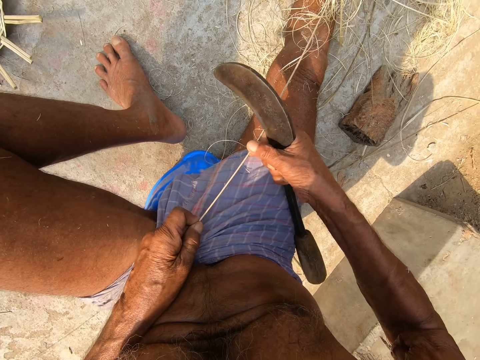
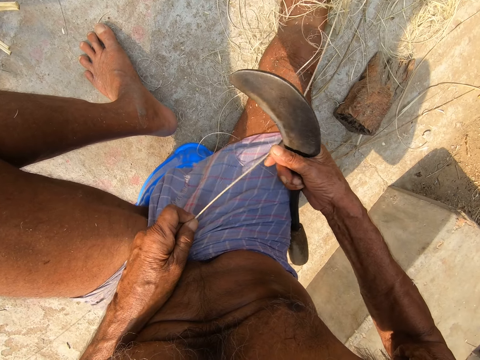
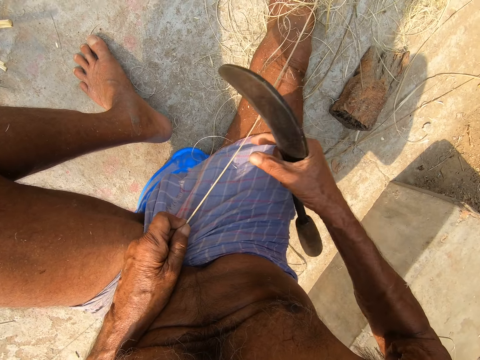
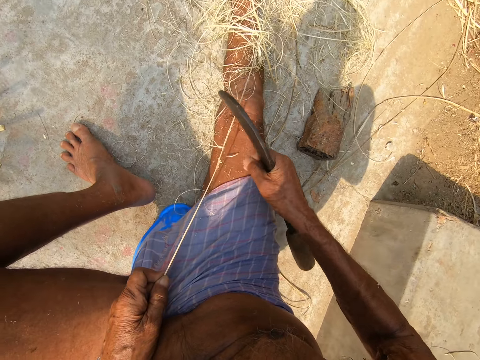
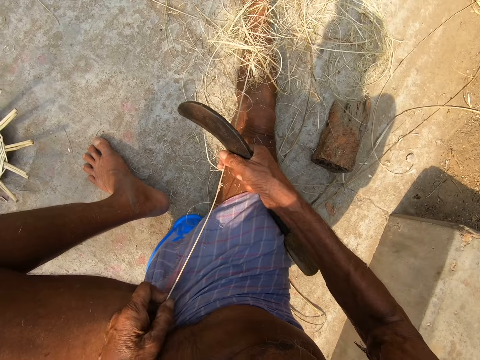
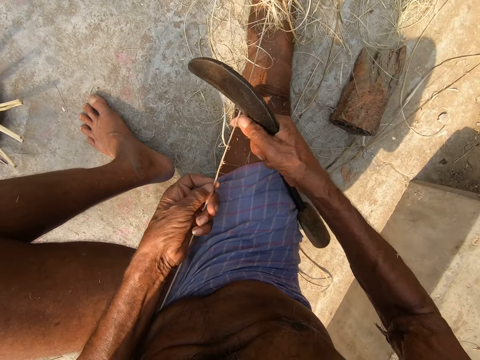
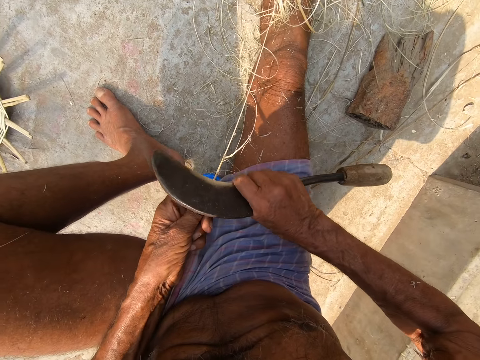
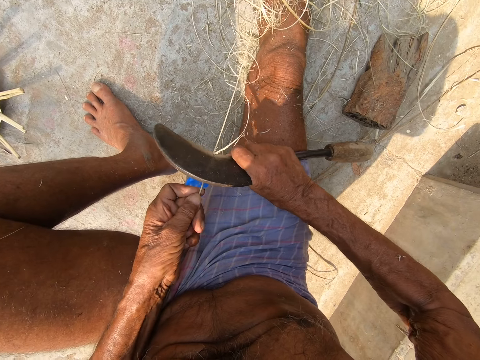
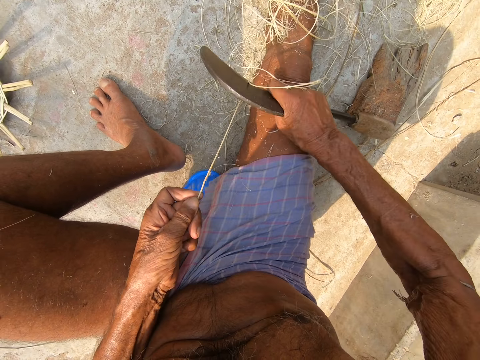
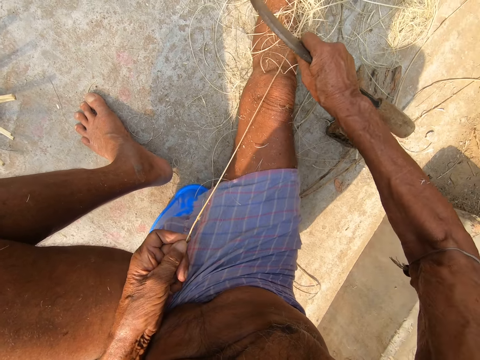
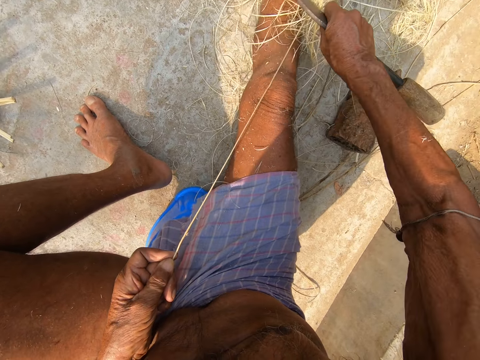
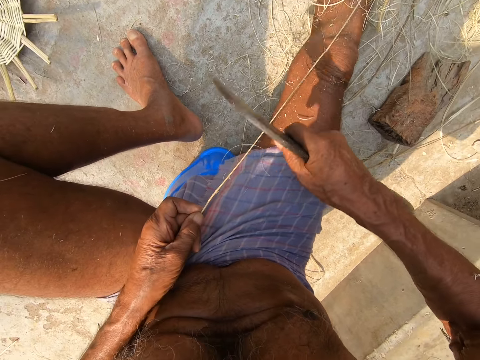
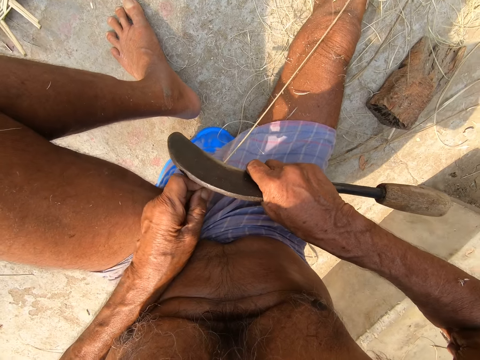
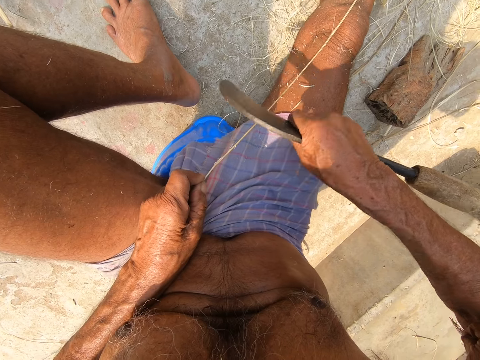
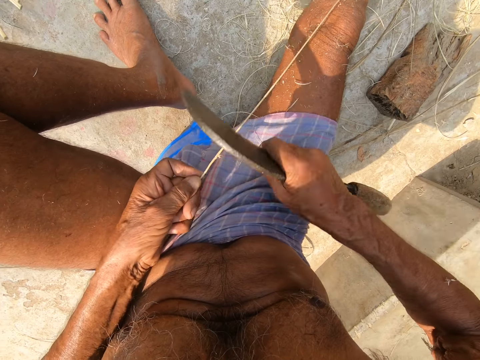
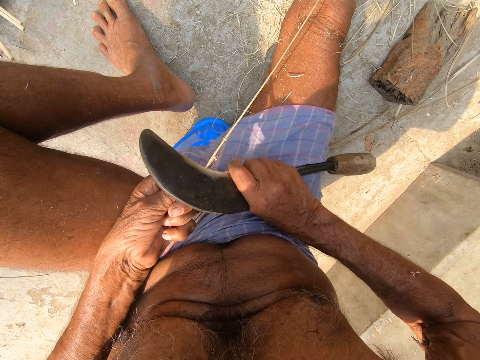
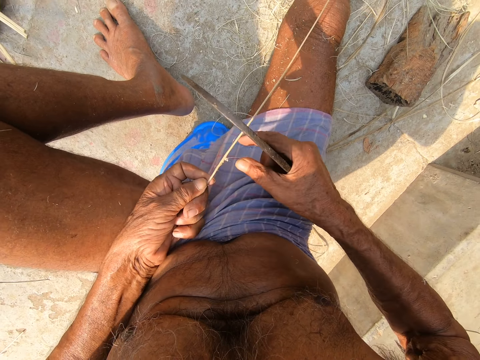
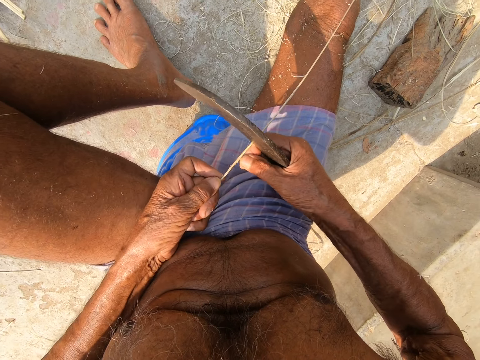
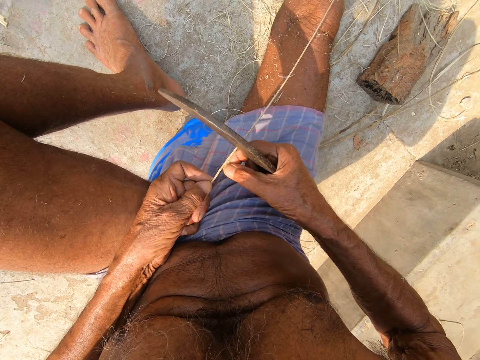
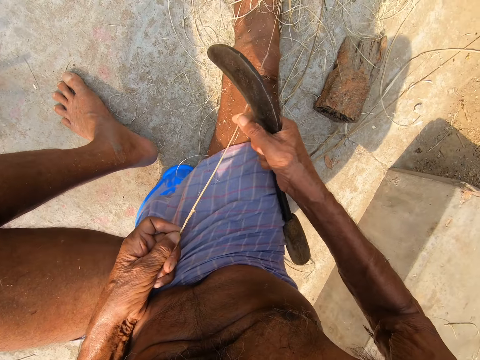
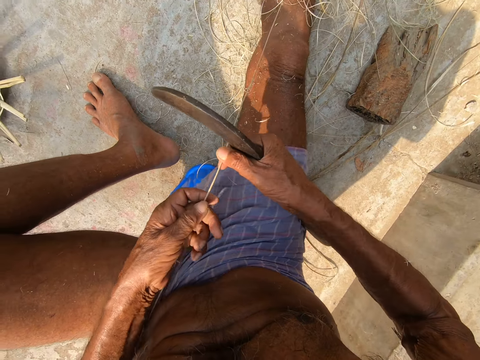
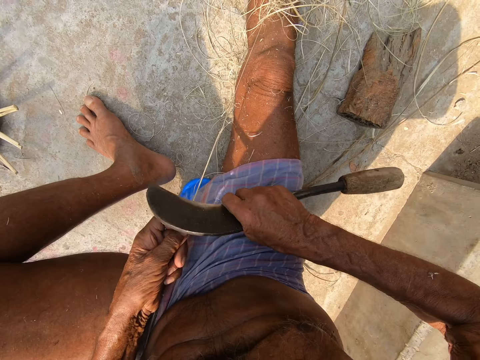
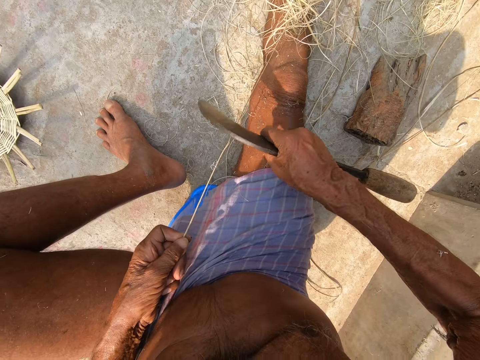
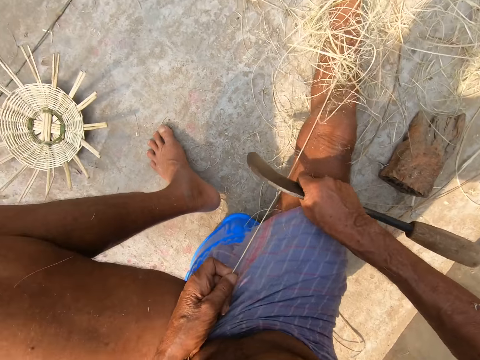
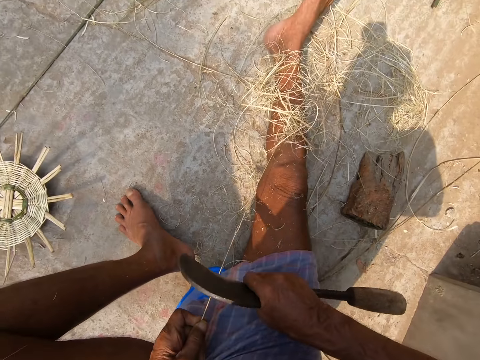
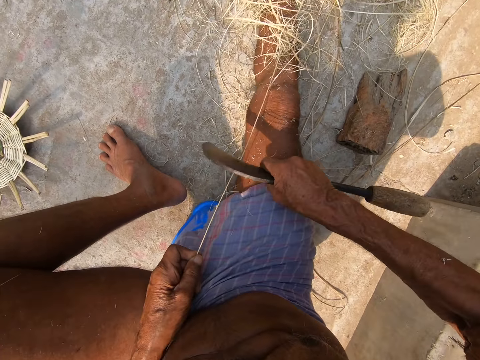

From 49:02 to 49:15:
The camera wearer pulls a shaving on the cane with his right hand. He holds the cane with both hands. He scrapes the cane with the sickle in his right hand. He pulls a shaving on the cane with his right hand. He pulls the cane with both hands. He scrapes the cane with the sickle in his right hand. He coughs.

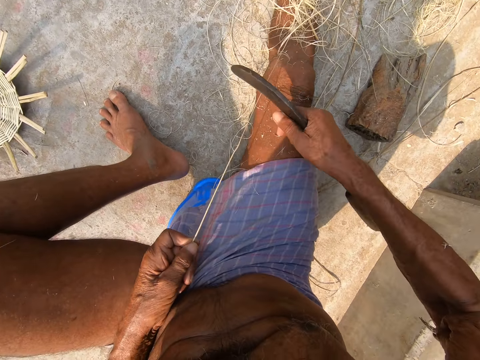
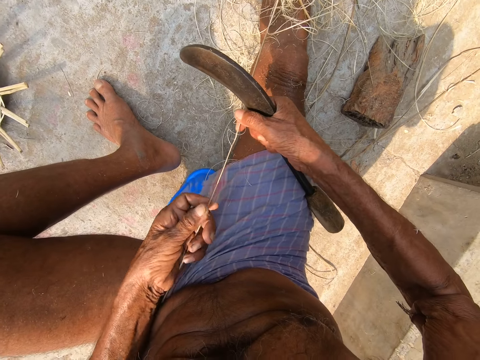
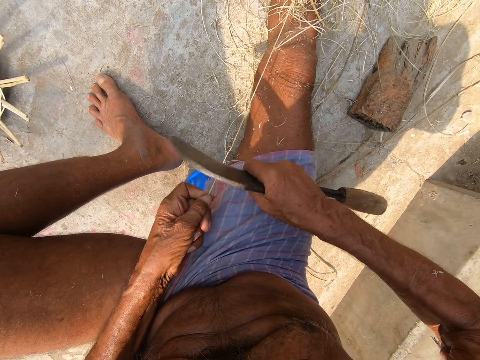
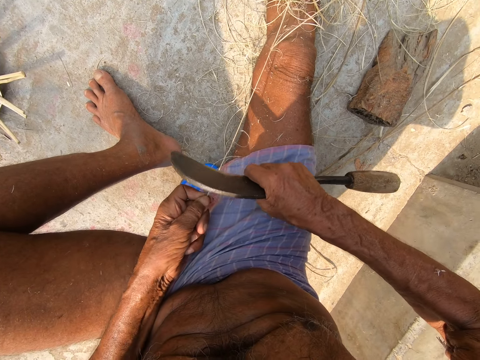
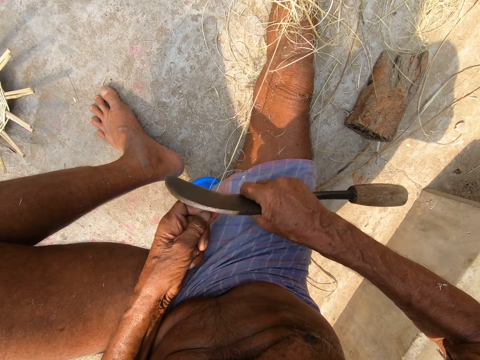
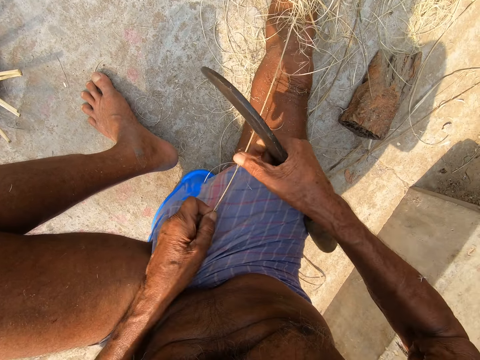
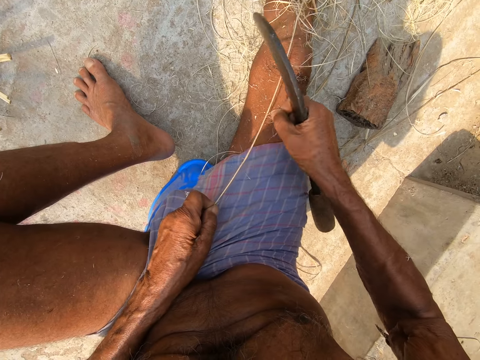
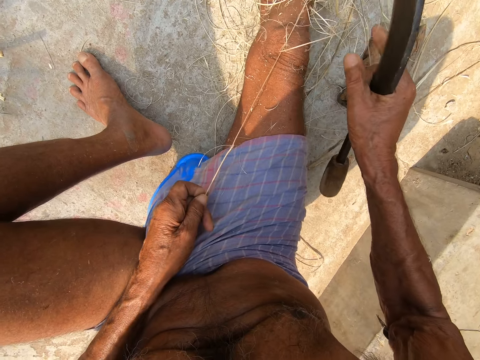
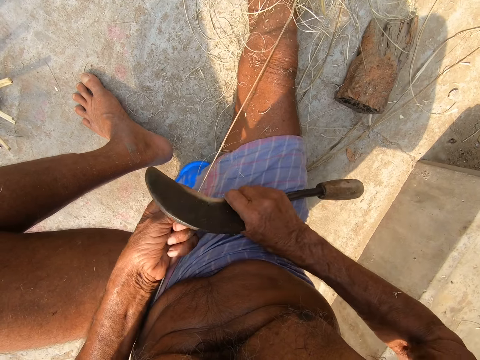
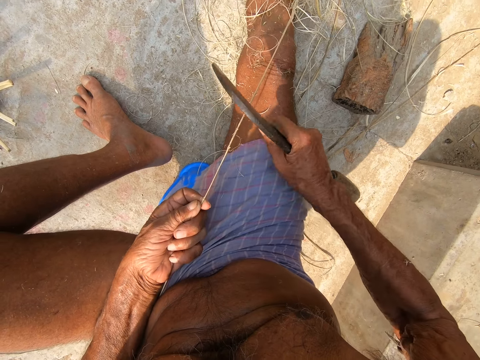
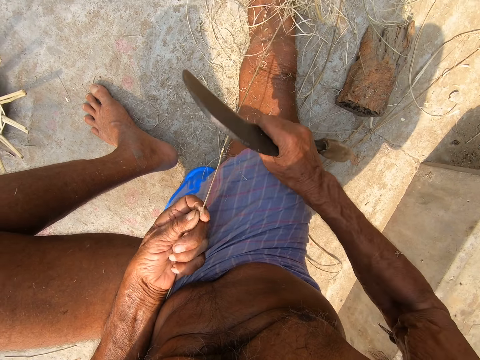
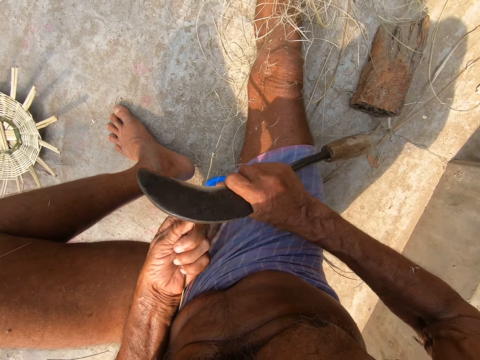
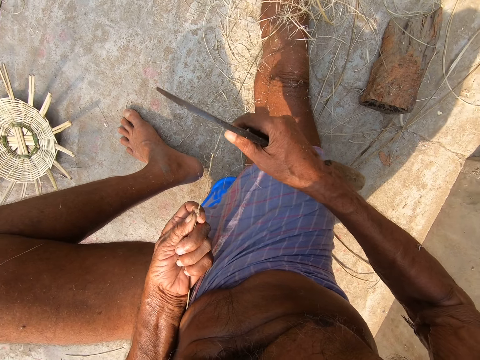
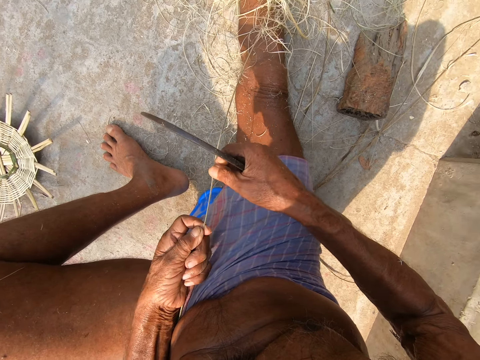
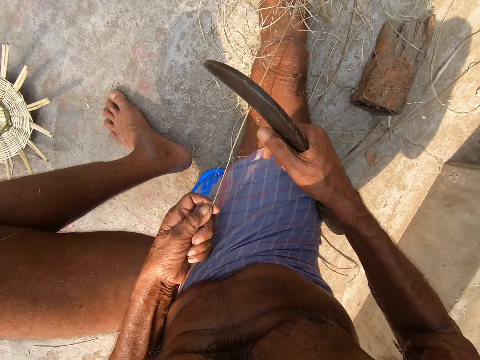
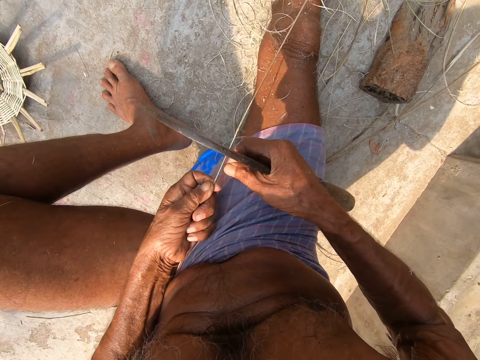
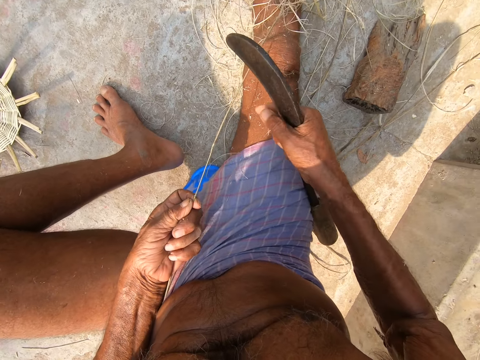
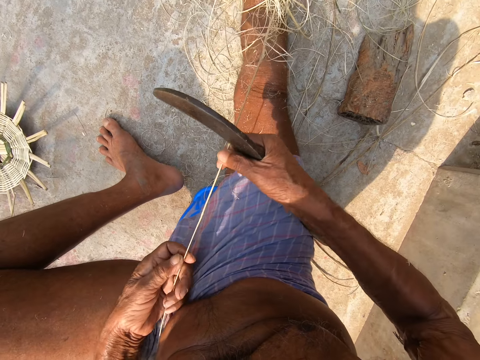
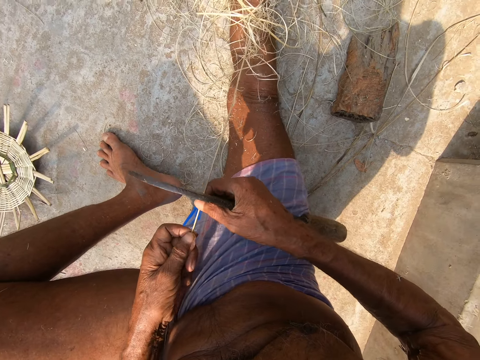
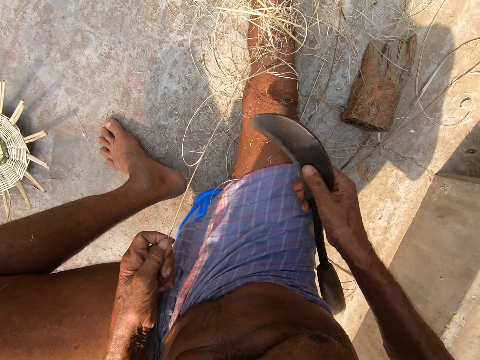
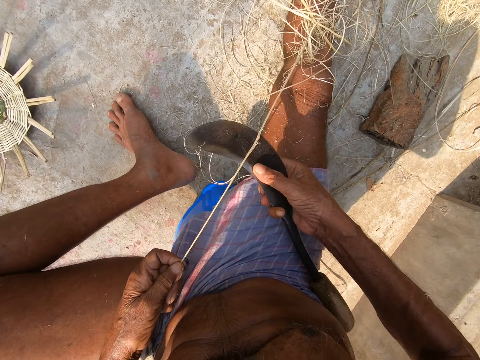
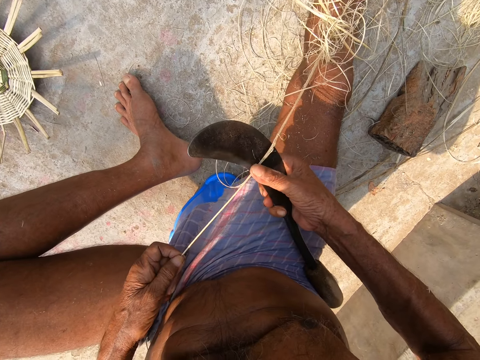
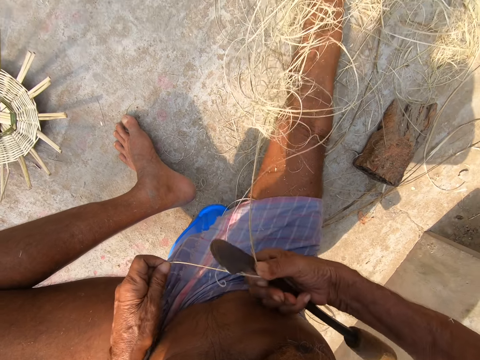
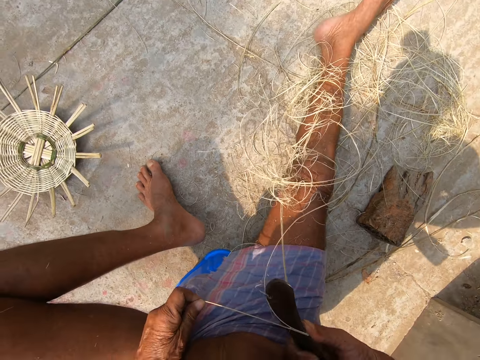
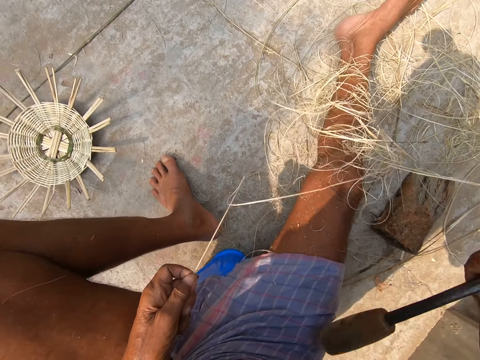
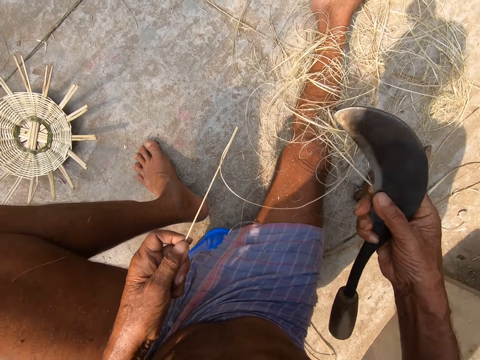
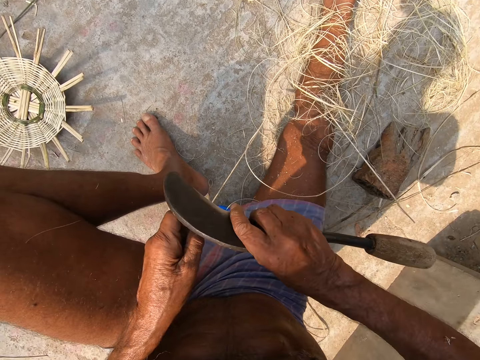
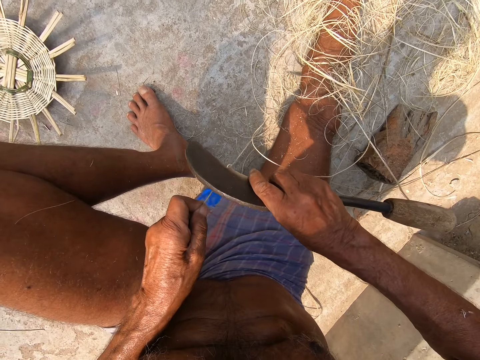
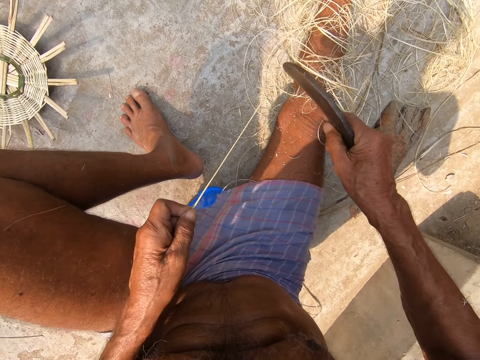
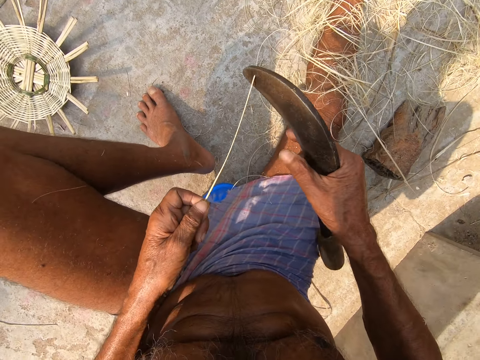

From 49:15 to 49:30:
The camera wearer holds the cane with both hands. He scrapes the cane with the sickle in his right hand. He pulls a shaving on the cane with his right hand. He scrapes the cane with the sickle in his right hand. He pulls a shaving on the cane with his right hand. He holds the cane with both hands. He cuts the cane with the sickle in his right hand. He coughs. He scrapes the cane with the sickle in his right hand.
